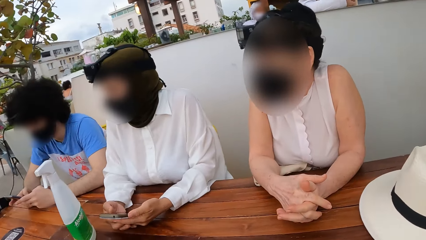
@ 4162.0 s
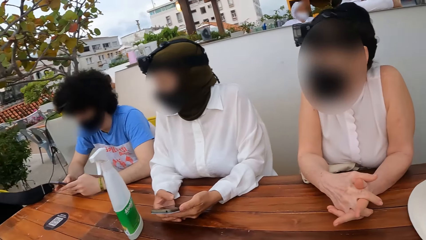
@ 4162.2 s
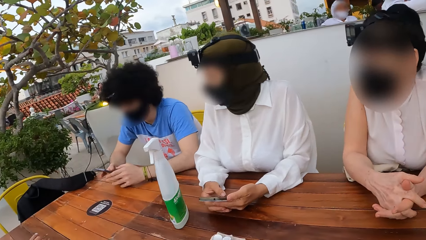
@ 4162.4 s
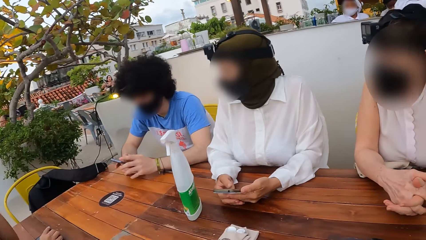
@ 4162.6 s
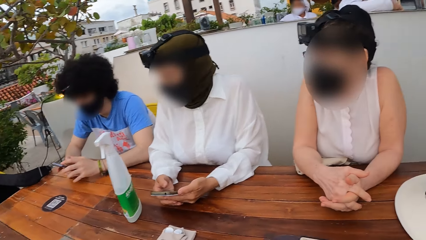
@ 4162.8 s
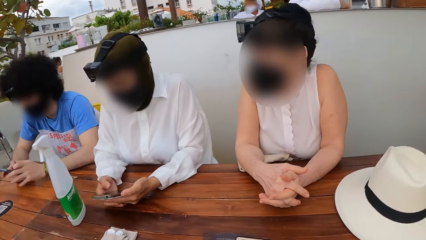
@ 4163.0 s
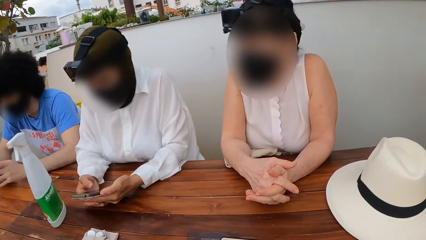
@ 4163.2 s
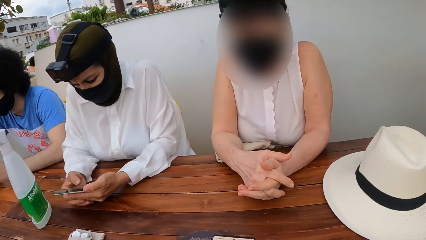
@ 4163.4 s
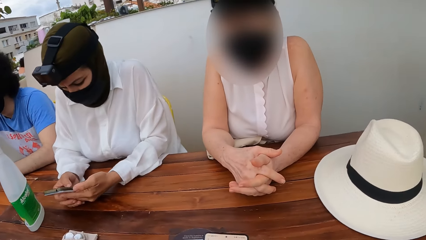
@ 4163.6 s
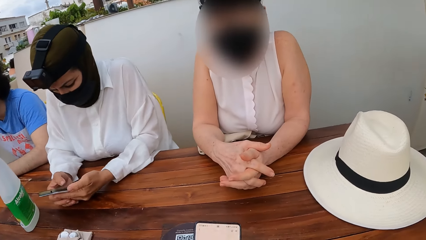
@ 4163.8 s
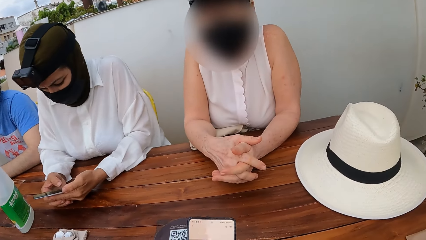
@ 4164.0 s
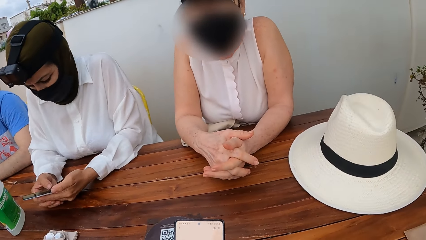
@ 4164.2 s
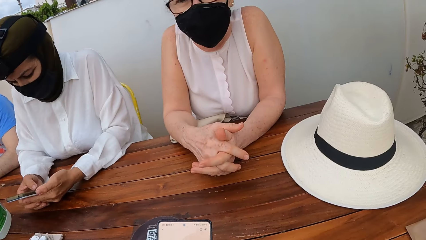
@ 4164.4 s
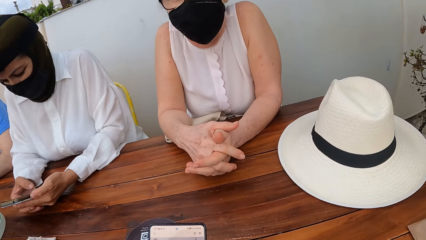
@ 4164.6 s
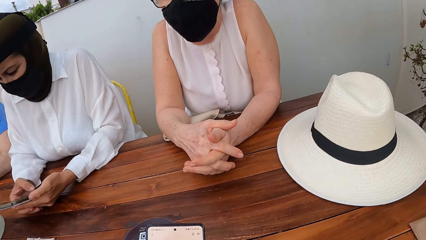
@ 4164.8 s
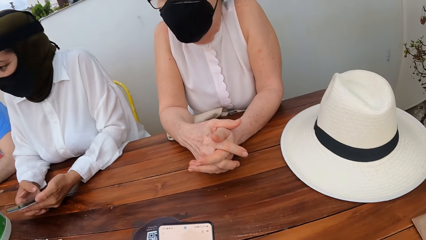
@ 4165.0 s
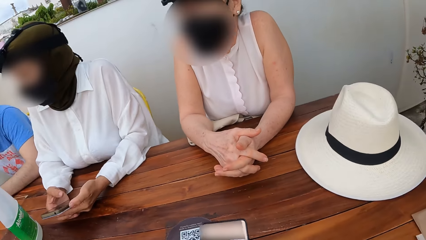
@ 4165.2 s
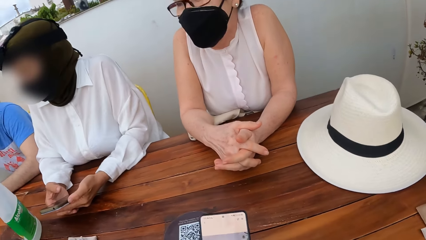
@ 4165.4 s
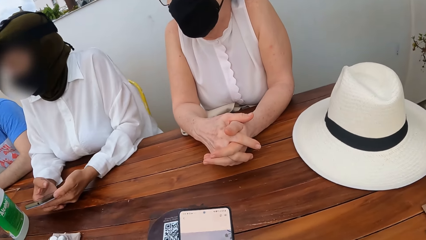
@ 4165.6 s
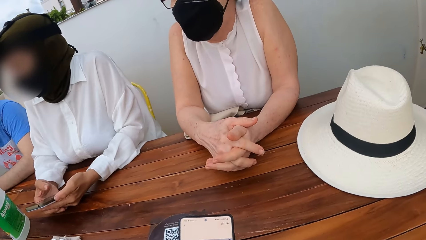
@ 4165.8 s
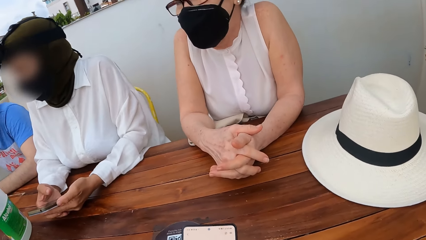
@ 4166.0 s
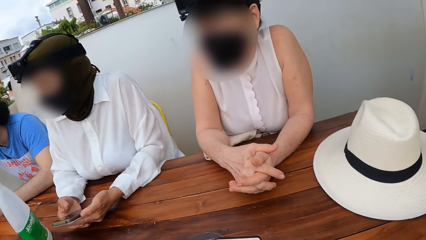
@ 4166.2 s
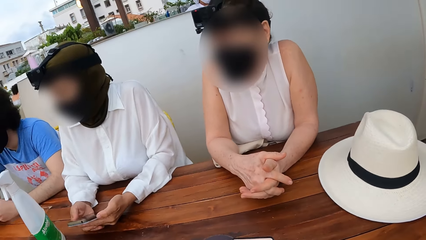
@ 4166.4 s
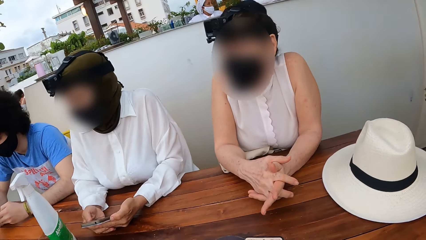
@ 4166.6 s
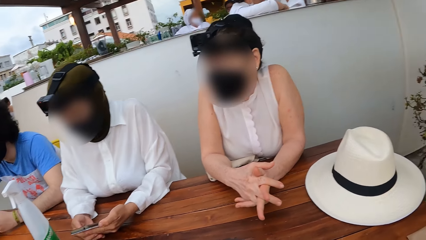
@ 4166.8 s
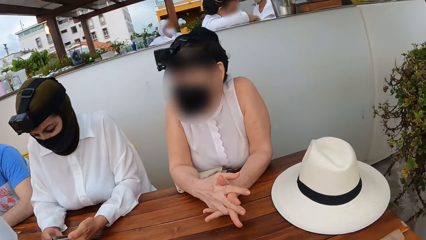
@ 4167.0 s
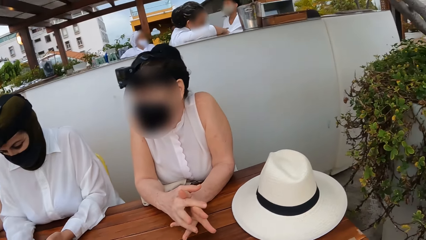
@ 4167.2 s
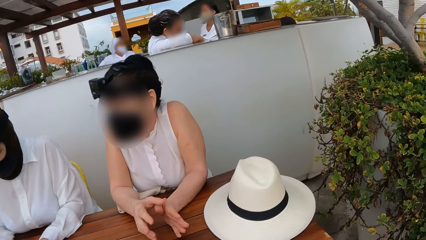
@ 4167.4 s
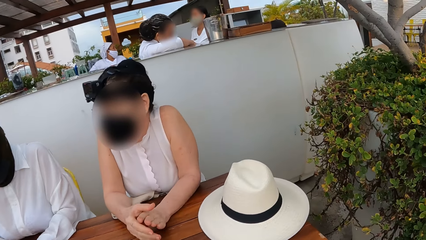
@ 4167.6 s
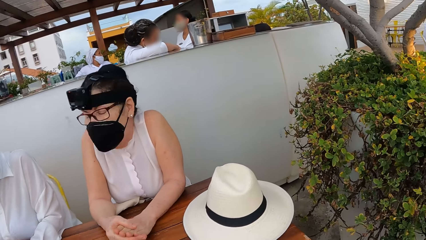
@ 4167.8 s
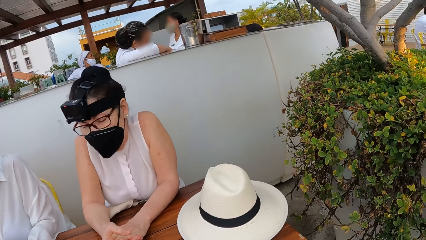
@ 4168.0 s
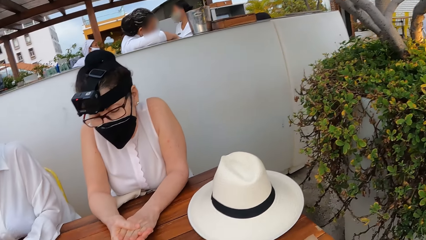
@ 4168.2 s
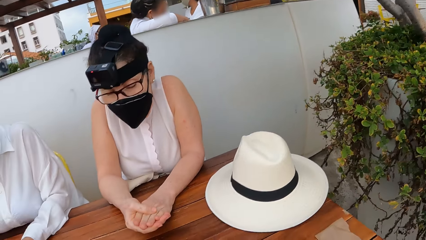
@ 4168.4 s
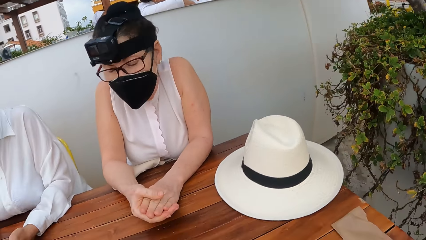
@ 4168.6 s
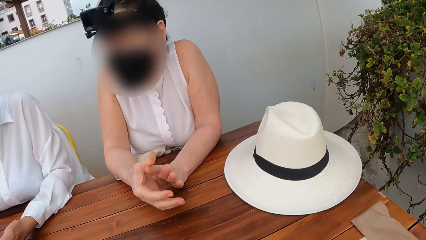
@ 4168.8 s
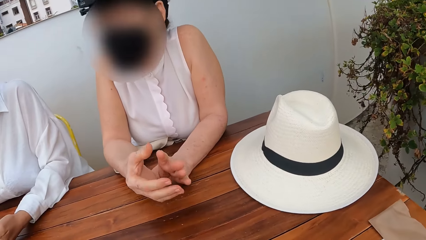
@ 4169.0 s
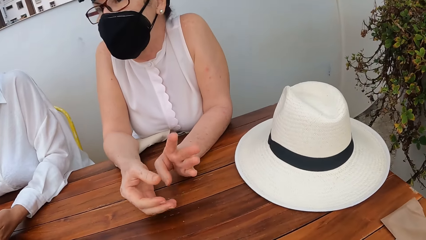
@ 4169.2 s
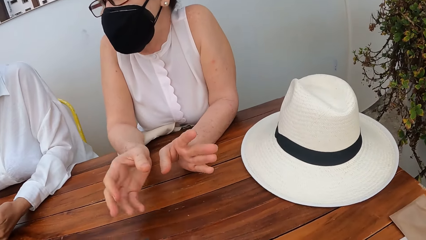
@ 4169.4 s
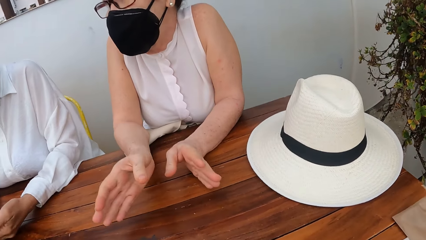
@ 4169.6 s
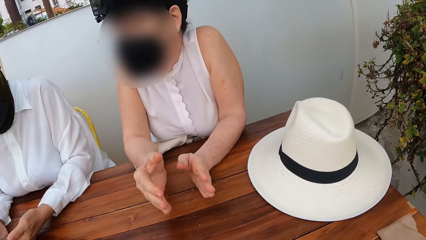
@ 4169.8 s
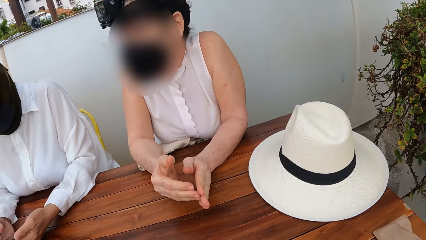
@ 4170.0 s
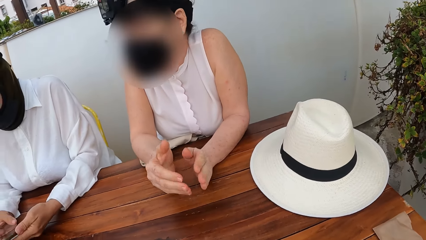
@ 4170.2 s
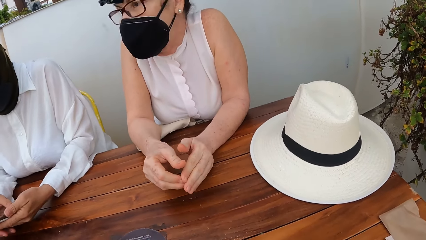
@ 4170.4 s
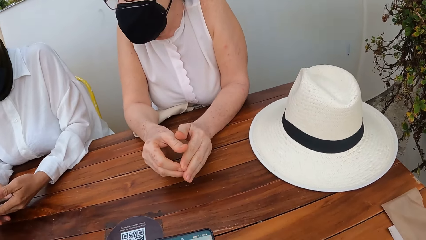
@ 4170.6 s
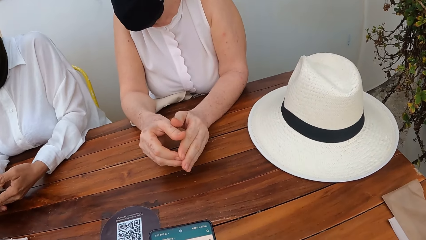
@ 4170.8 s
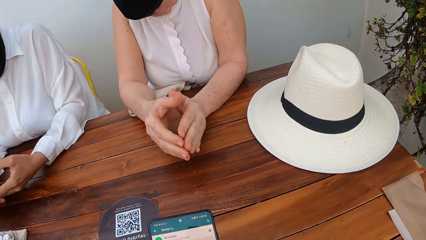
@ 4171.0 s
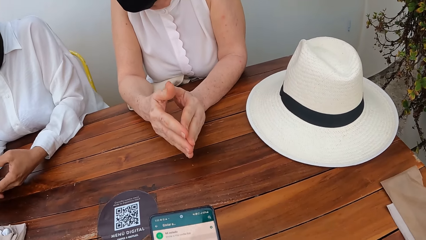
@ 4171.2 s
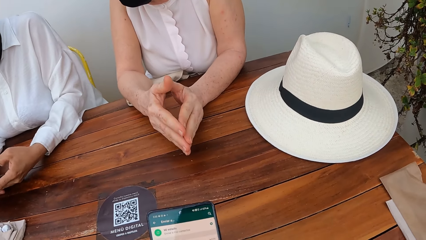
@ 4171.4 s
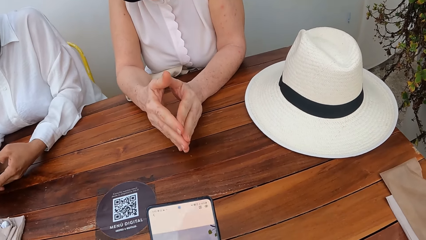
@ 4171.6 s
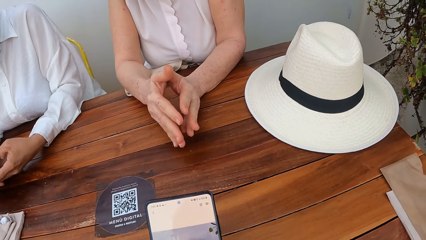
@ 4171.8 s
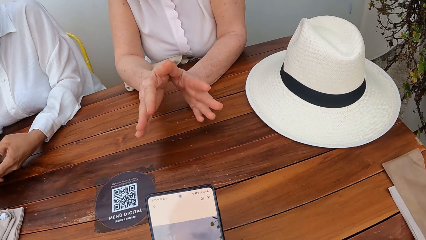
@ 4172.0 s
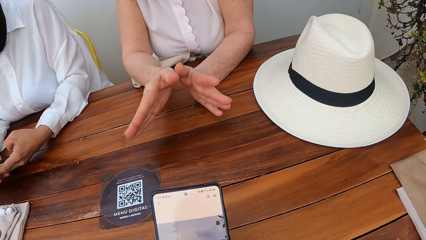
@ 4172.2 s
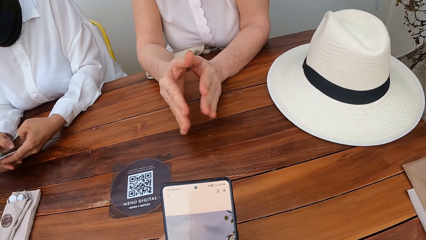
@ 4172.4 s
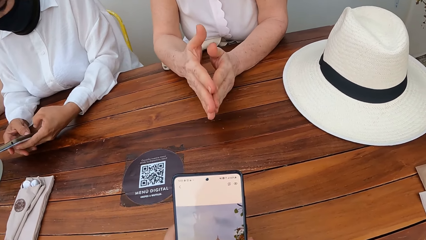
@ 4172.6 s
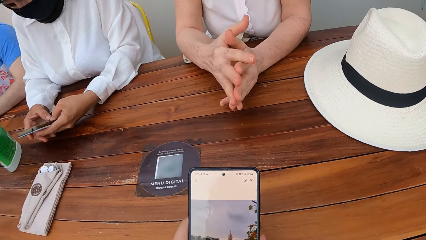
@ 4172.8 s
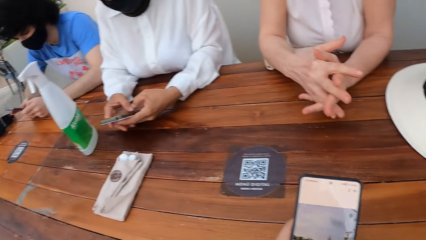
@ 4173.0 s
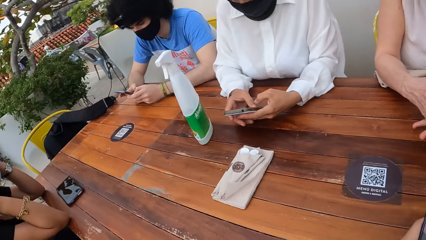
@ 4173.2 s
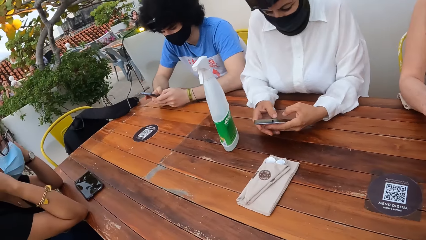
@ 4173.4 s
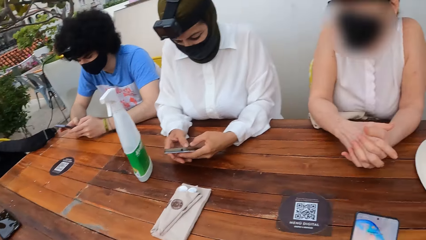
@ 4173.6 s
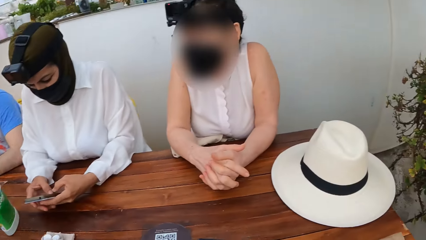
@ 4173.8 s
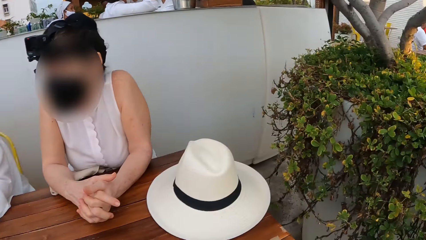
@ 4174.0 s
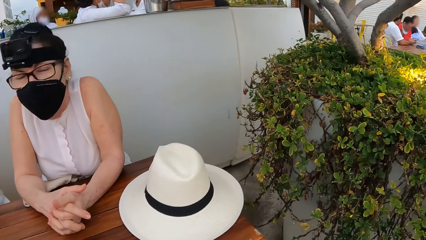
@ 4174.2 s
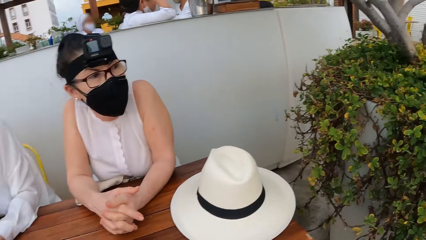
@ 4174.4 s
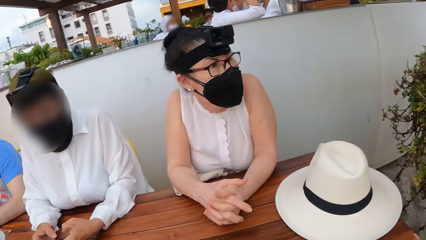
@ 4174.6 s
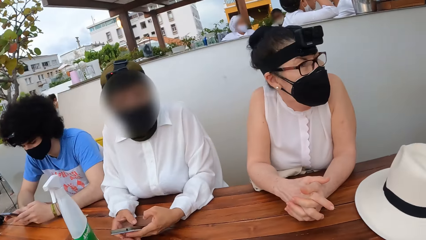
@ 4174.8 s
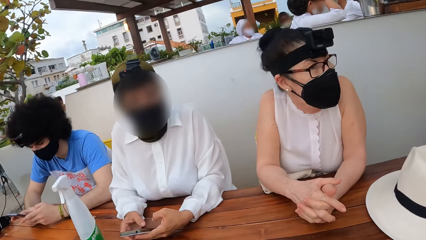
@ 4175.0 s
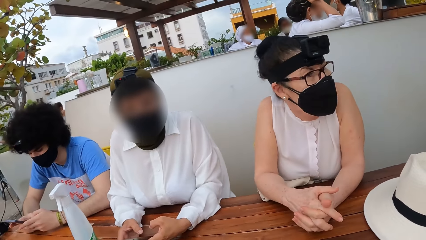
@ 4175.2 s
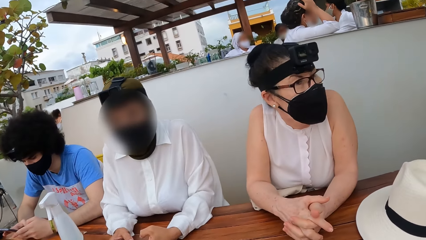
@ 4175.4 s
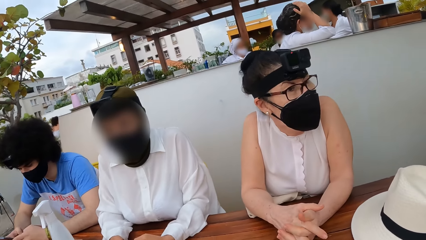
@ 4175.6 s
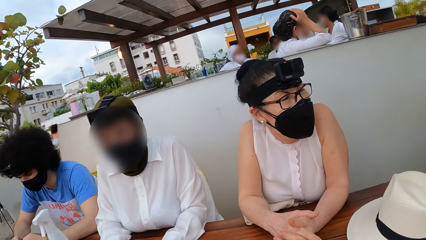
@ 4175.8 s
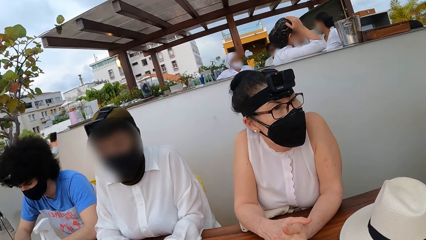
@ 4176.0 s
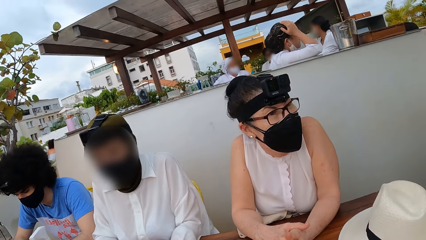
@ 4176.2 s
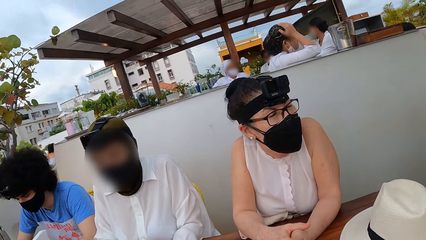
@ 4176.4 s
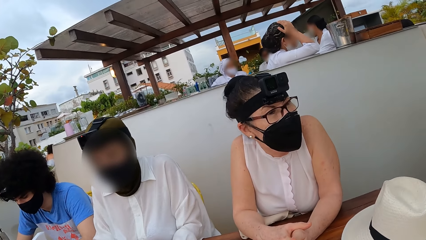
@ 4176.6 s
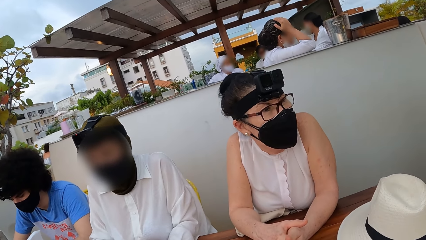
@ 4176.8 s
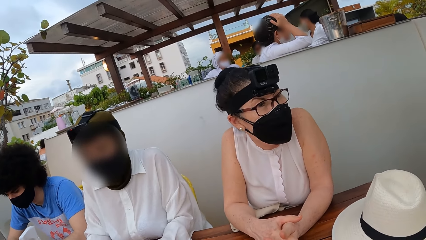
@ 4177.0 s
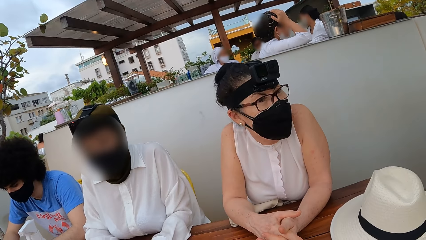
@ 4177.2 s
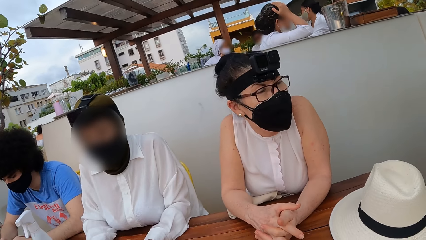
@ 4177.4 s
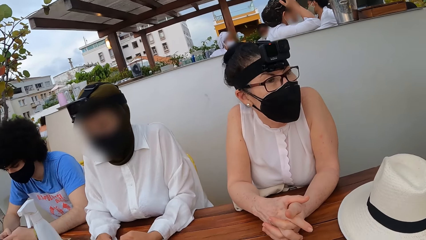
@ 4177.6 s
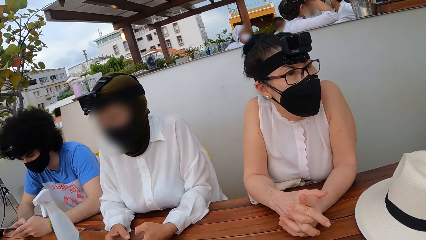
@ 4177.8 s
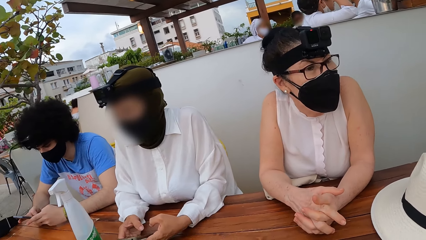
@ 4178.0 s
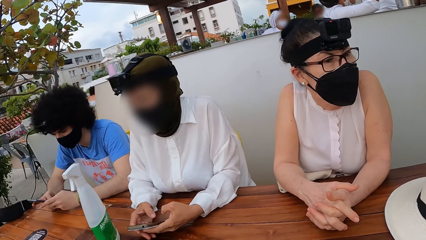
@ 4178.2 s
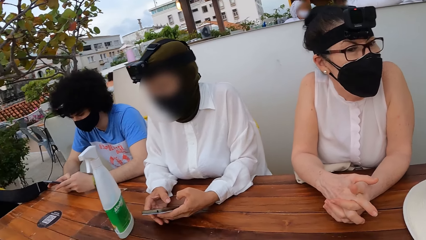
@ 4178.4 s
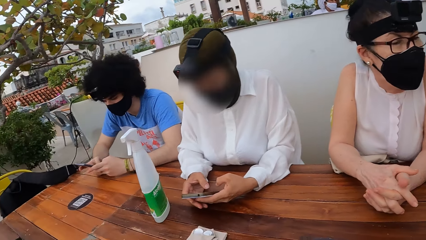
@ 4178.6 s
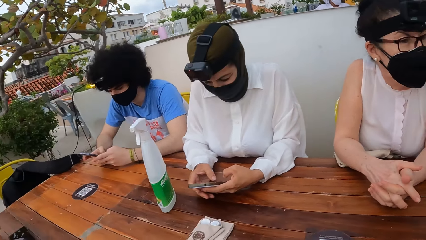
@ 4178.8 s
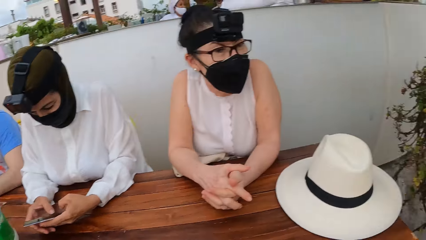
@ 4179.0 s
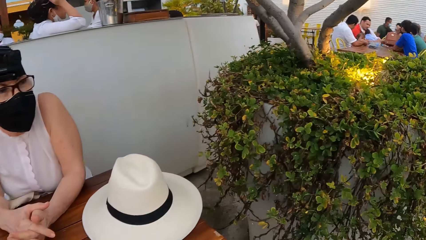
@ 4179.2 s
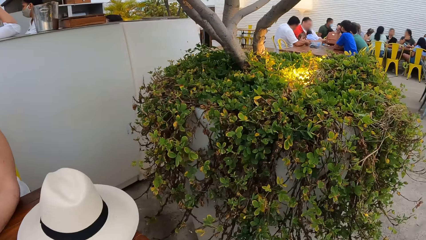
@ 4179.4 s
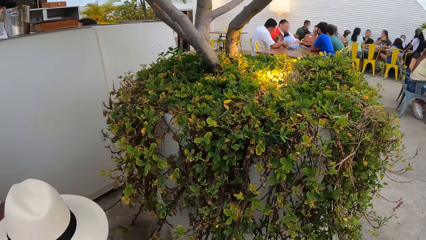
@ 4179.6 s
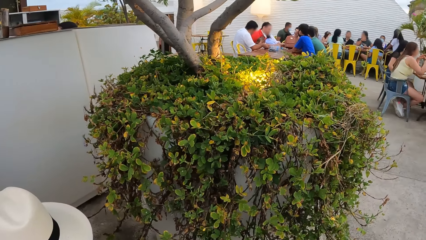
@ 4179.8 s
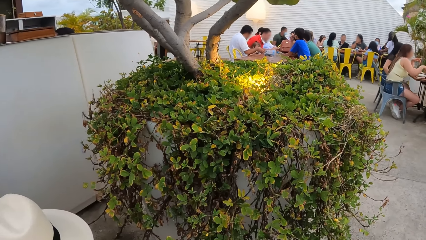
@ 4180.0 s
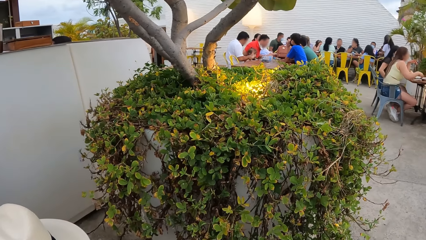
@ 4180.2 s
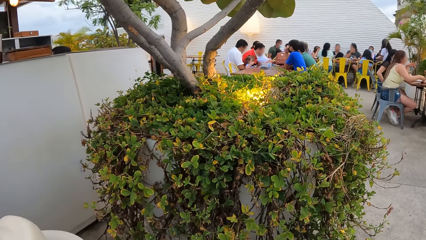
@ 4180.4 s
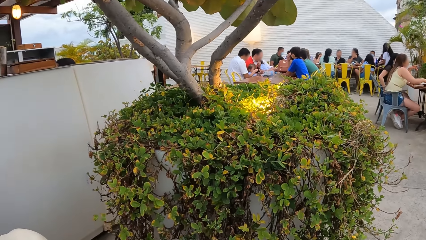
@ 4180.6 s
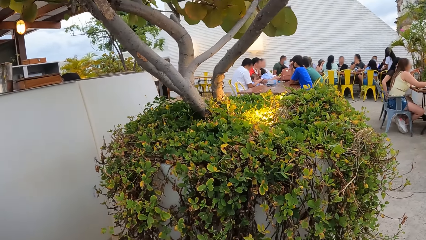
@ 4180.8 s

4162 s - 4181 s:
The camera wearer operates a mobile phone. A lady interacts with the camera wearer. The camera wearer looks around a restaurant. The lady folds her hands. A woman makes a hand gesture. The lady interacts with another lady. The camera wearer operates the mobile phone. They look around the restaurant. The other lady interacts with the camera wearer. The camera wearer looks around the restaurant. The first lady looks around the restaurant. The camera wearer looks around the restaurant.
